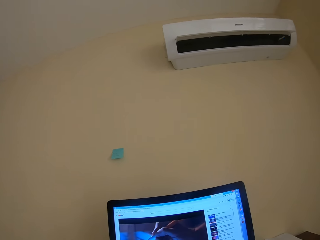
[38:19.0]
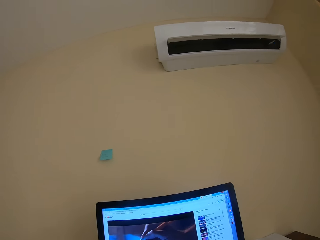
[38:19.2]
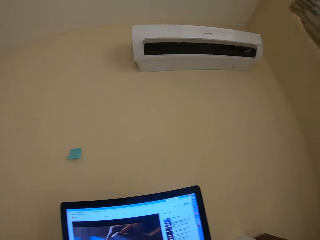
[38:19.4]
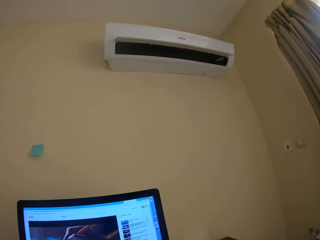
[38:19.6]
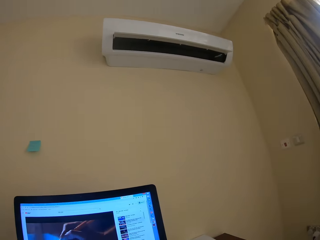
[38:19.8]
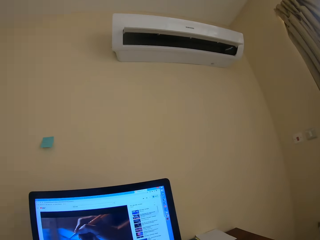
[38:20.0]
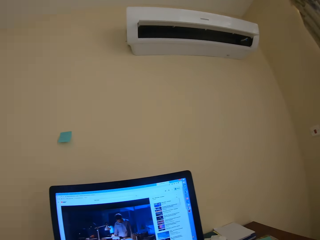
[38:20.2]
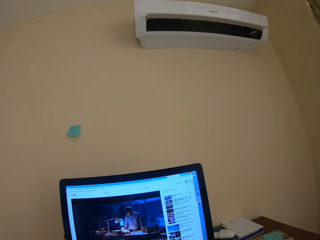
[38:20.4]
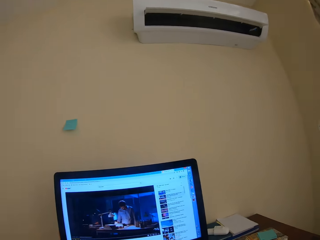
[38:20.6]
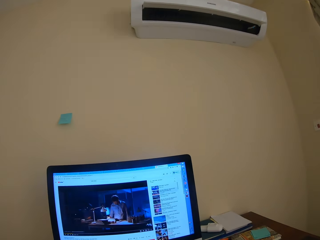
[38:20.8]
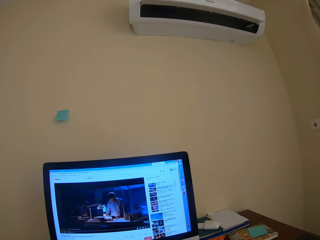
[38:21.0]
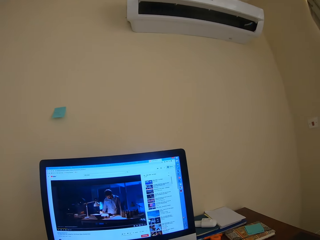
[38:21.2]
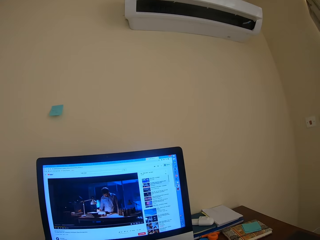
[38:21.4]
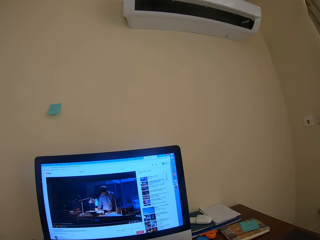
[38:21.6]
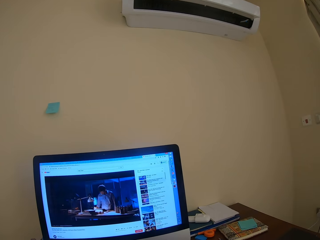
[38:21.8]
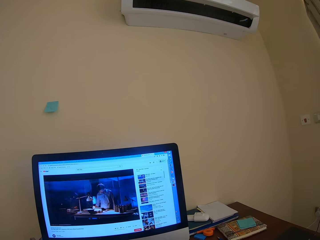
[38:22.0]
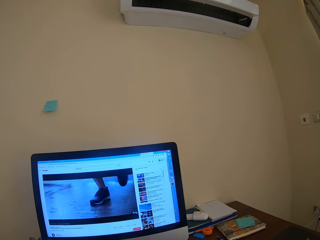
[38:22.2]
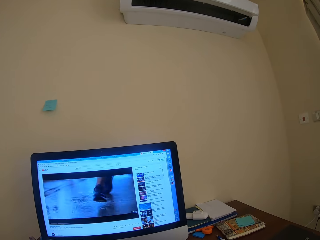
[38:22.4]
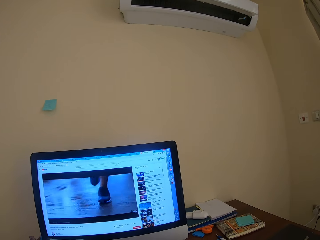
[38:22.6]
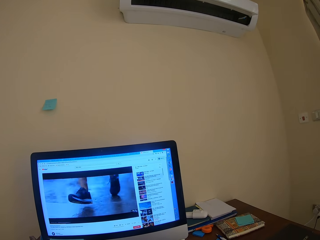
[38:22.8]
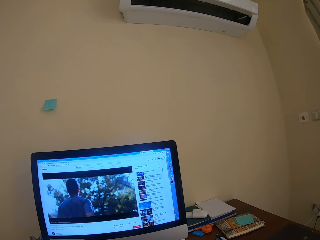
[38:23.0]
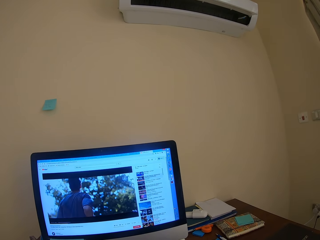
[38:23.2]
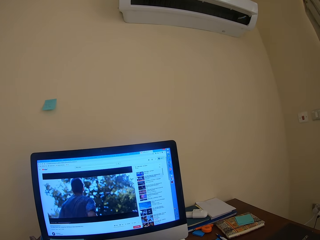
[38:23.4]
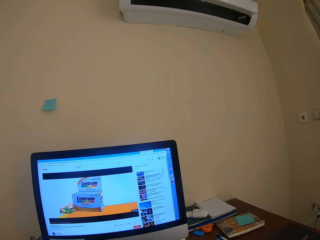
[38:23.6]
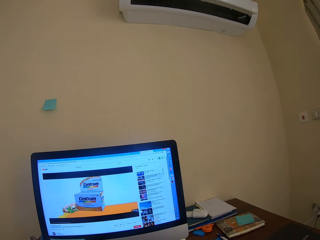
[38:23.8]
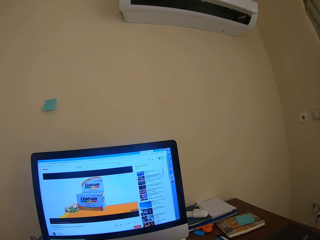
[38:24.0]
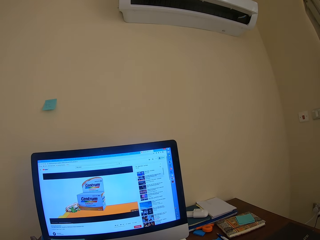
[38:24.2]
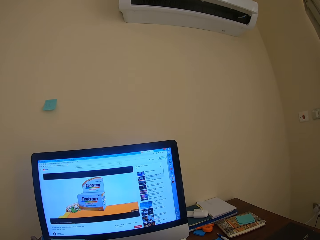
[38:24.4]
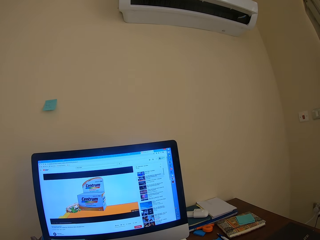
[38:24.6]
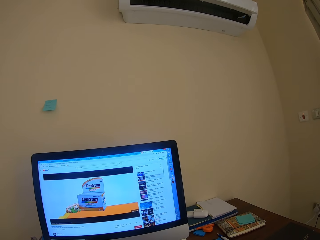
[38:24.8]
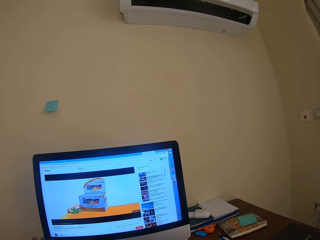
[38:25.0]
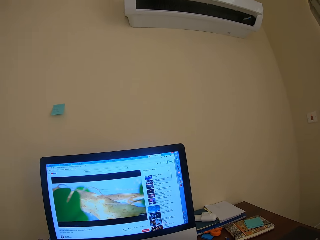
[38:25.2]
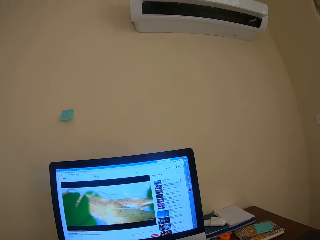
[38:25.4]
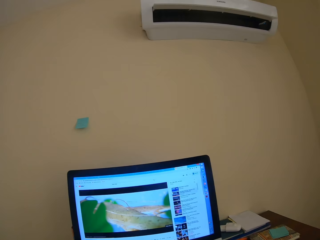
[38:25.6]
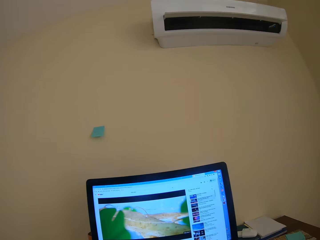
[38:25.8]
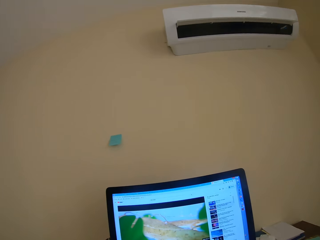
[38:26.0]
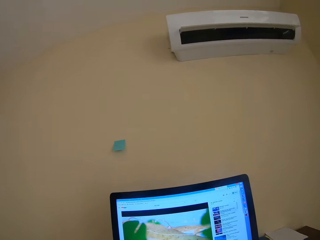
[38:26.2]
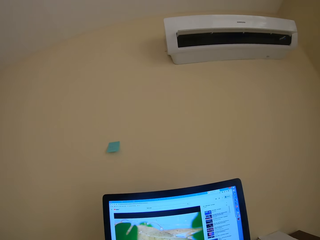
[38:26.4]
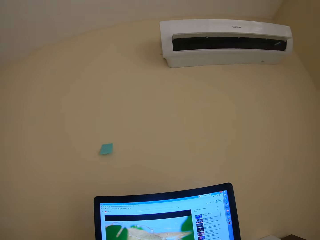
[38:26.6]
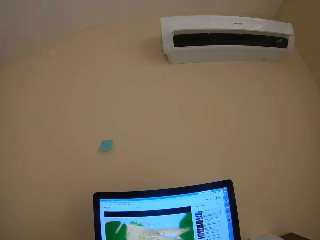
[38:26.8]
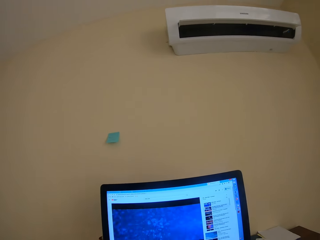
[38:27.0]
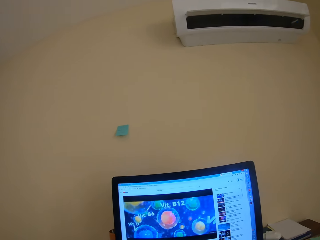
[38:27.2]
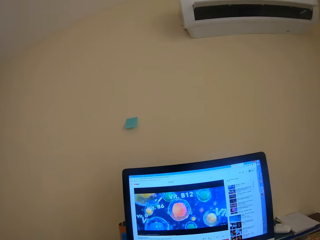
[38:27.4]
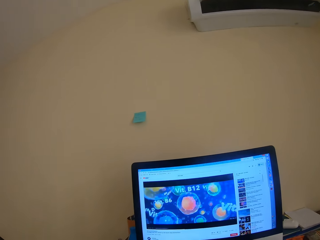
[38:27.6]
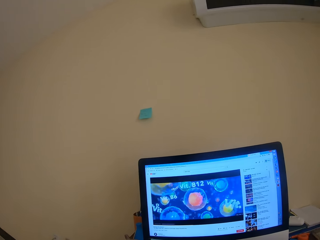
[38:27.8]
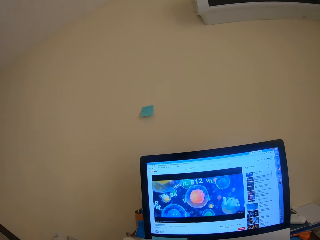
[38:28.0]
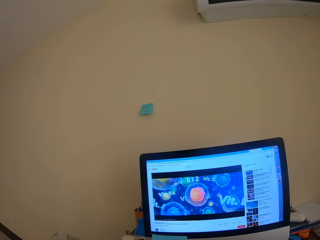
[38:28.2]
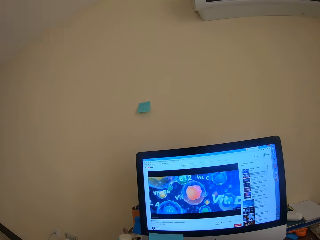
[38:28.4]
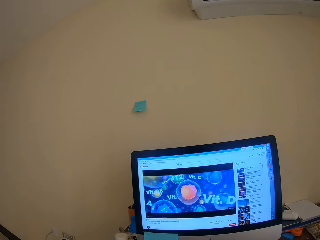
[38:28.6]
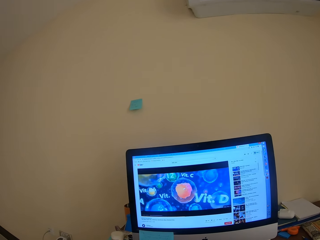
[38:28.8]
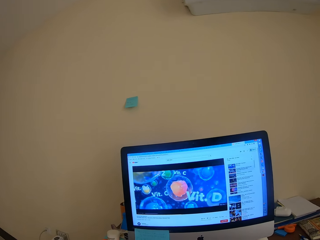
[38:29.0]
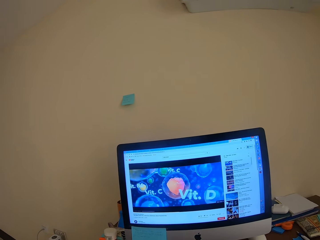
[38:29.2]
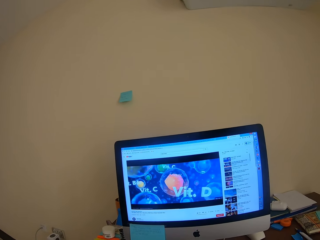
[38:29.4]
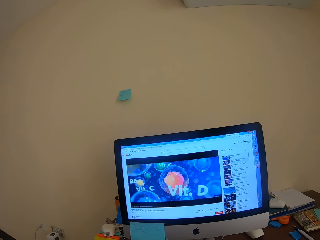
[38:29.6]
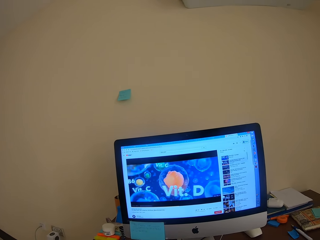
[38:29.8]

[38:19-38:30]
The camera wearer looks around.

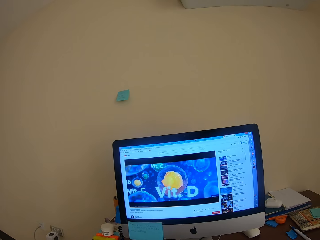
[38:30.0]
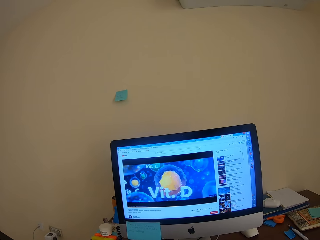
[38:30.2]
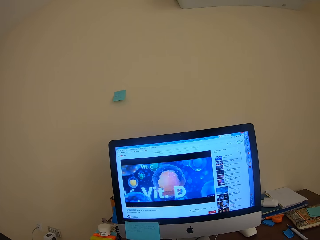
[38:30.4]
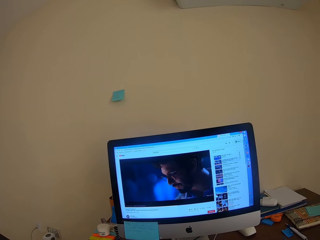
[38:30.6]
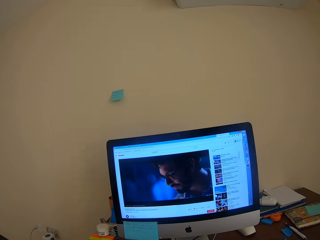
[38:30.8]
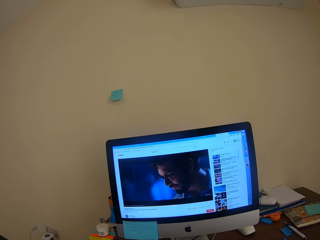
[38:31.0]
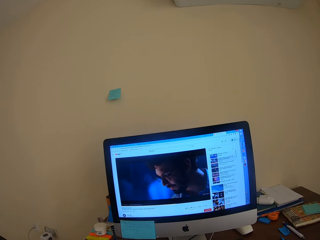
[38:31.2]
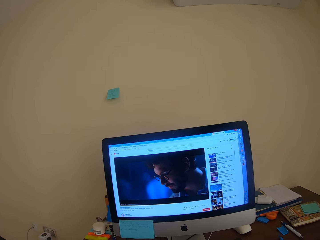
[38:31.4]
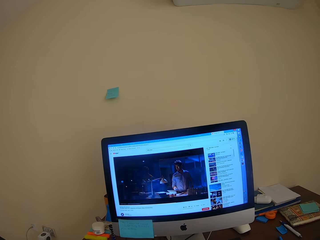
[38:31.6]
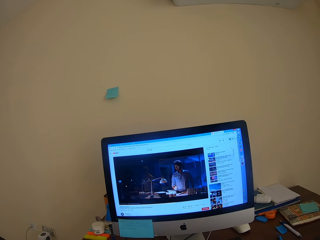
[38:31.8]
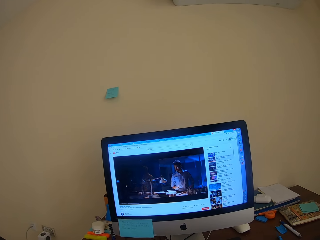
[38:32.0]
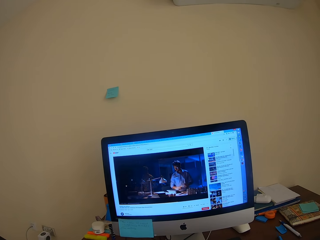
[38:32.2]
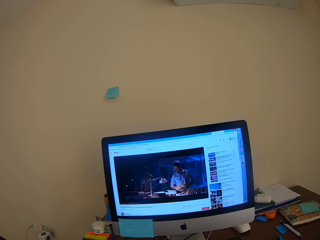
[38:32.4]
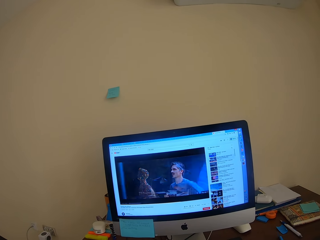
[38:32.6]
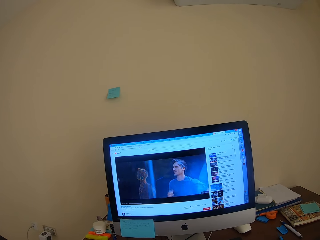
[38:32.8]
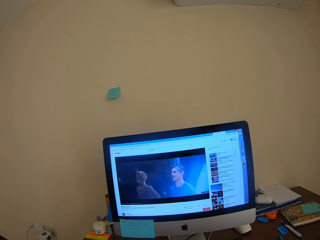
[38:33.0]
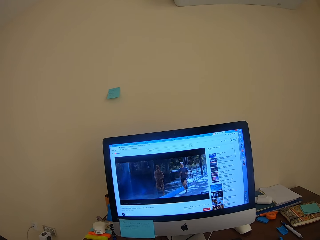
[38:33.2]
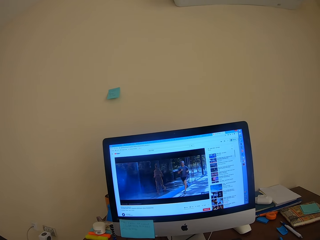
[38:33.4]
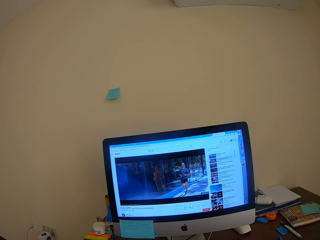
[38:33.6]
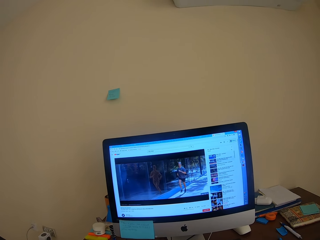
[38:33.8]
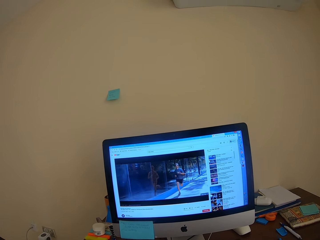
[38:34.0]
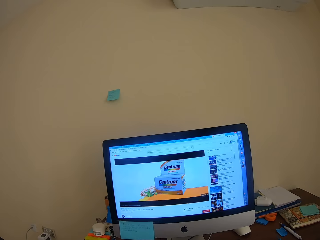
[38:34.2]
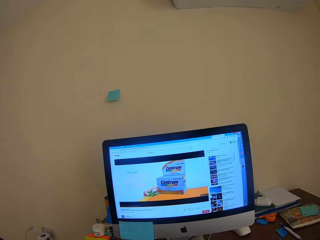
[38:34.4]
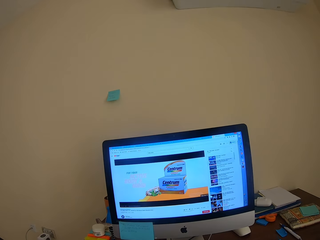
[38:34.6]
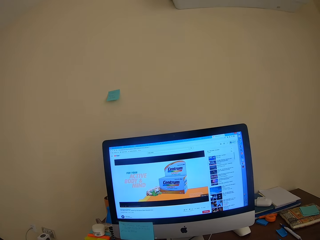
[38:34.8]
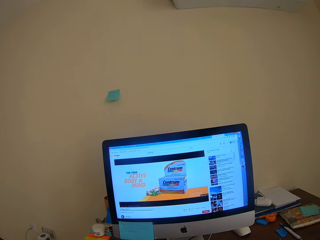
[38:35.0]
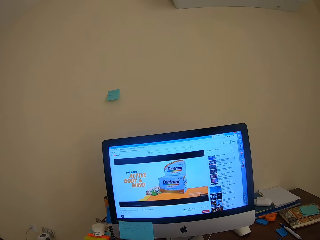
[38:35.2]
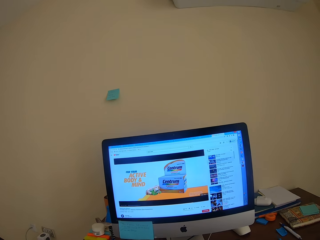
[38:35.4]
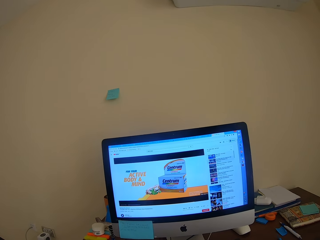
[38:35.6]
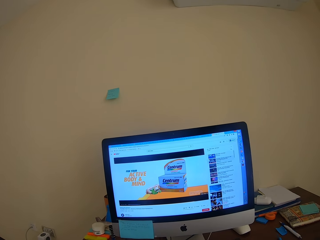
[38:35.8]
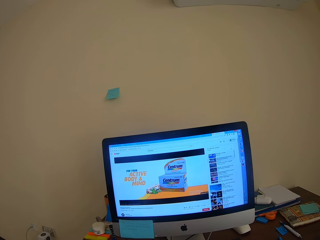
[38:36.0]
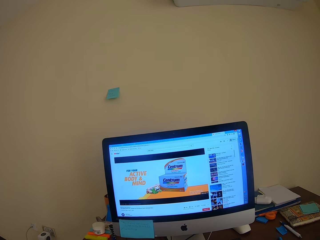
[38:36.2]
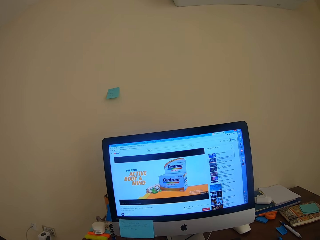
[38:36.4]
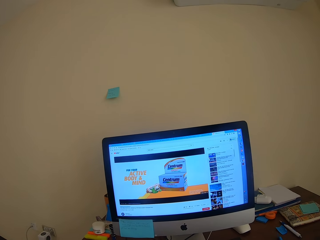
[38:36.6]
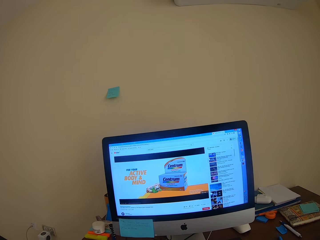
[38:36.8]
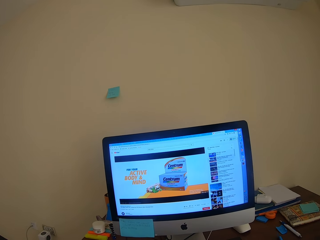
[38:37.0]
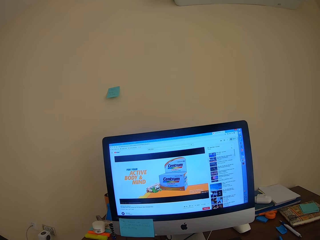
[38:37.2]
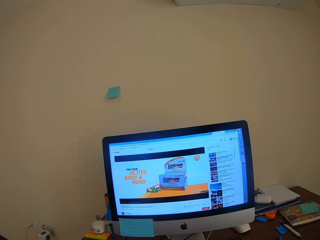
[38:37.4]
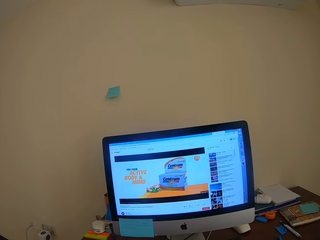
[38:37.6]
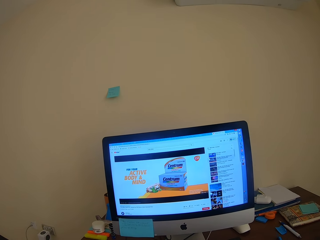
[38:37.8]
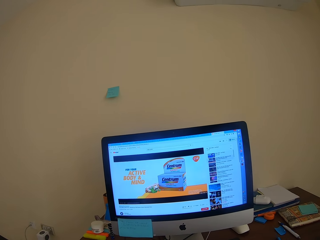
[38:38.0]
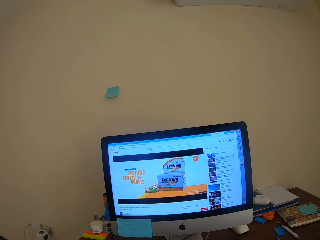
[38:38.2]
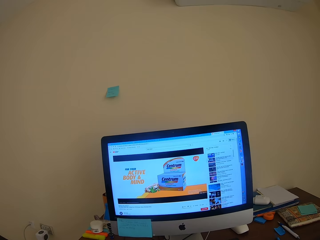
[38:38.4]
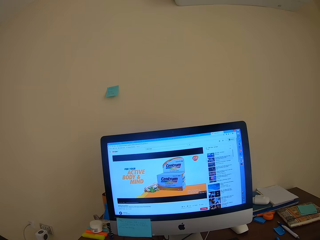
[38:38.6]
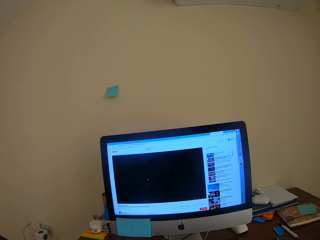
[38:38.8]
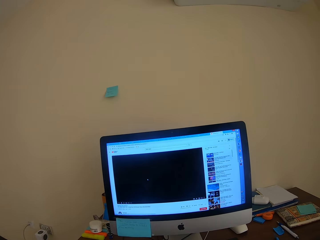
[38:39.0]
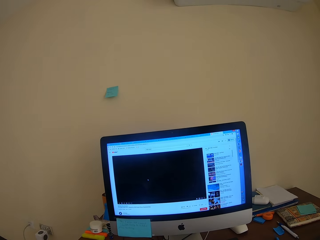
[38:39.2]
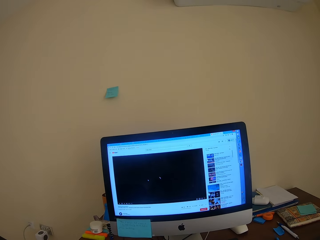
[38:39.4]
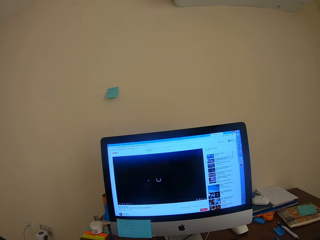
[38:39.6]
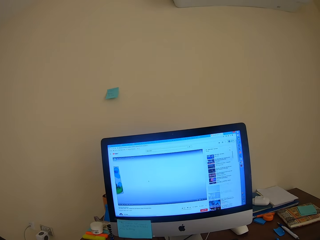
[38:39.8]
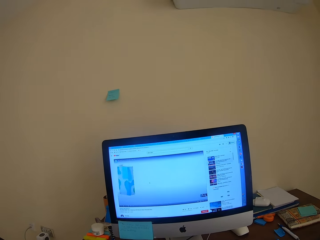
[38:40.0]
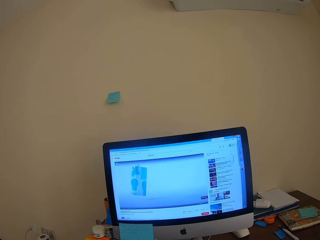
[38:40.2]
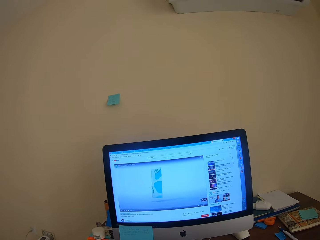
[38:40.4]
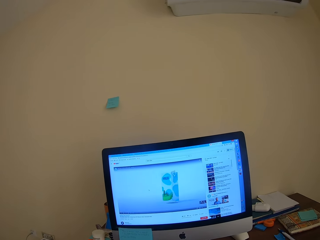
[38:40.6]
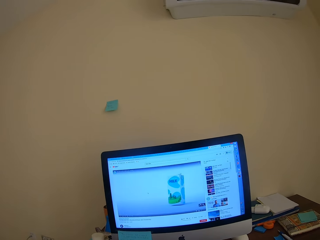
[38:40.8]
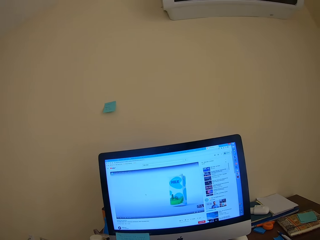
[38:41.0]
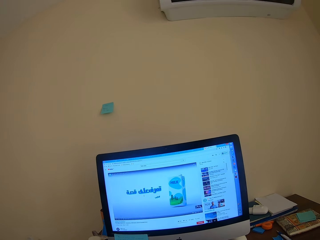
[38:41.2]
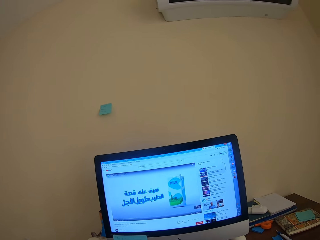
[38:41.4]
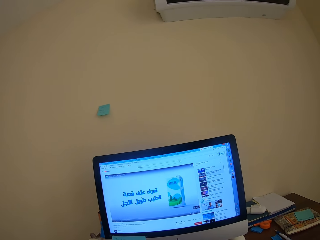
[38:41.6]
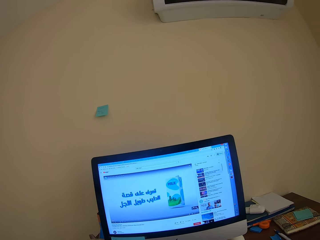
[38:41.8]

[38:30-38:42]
The camera wearer watches from a desktop.
